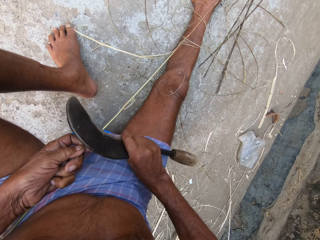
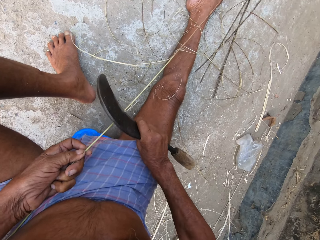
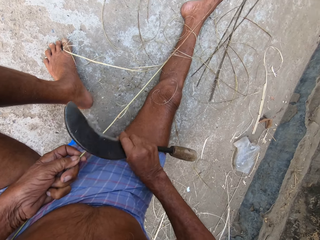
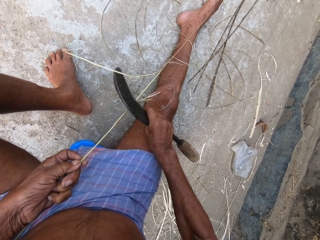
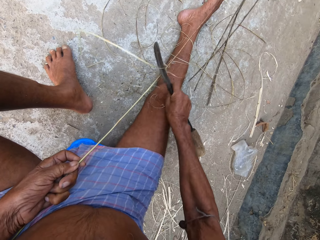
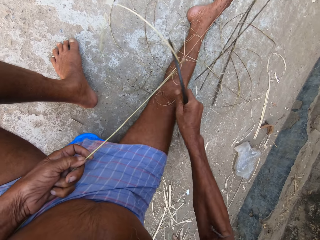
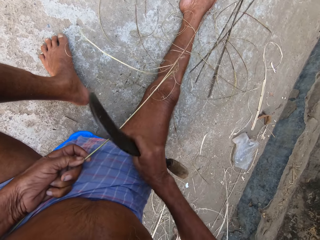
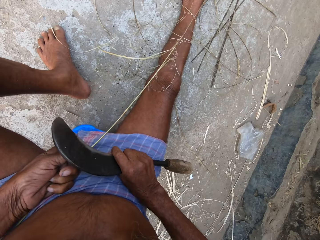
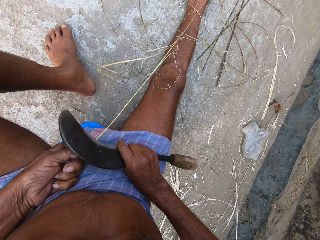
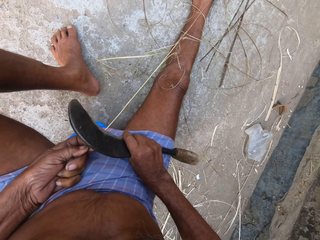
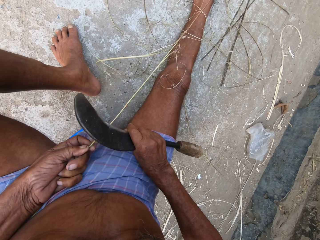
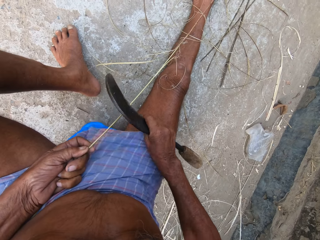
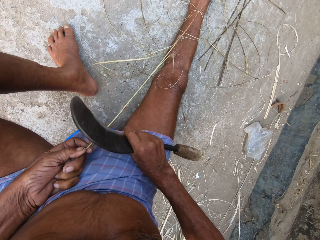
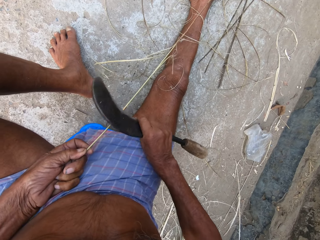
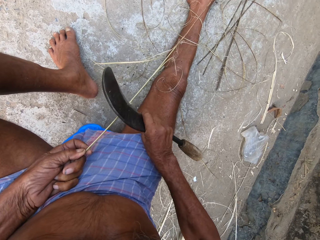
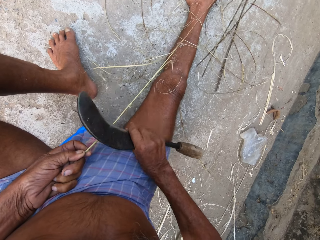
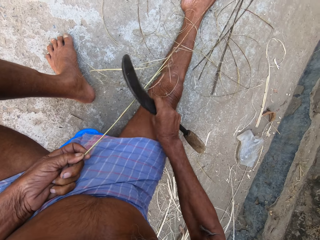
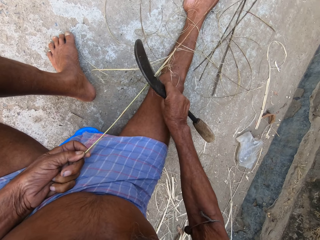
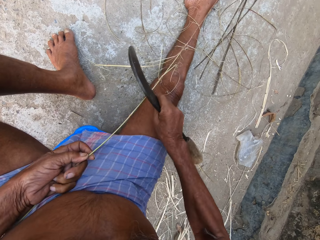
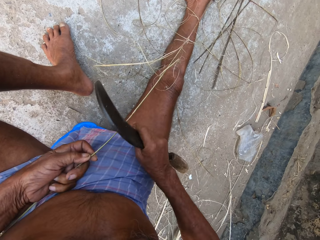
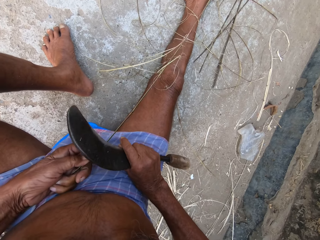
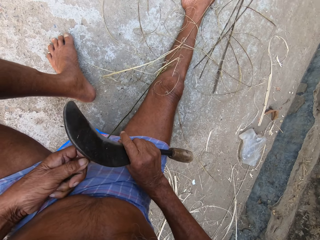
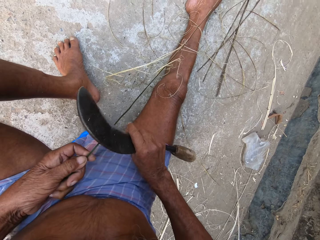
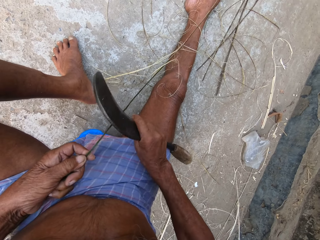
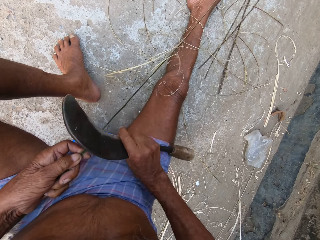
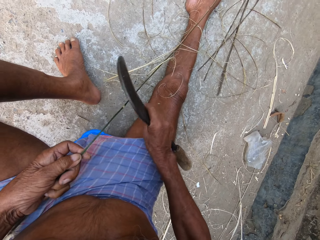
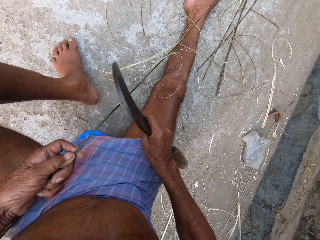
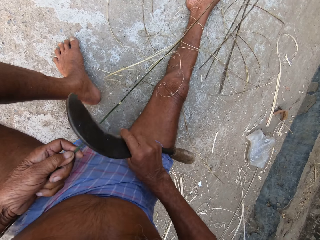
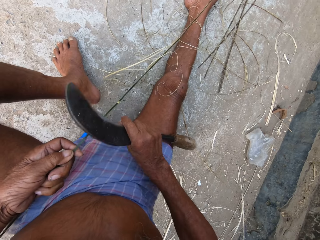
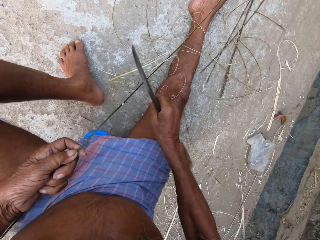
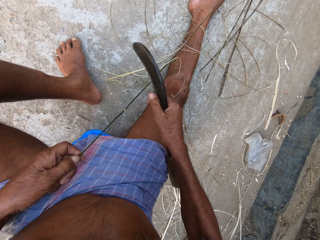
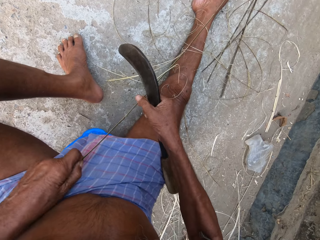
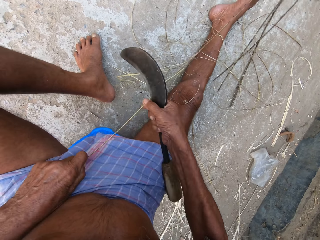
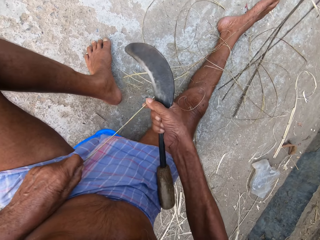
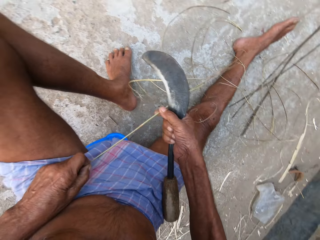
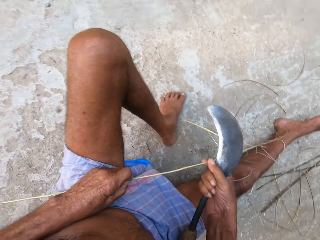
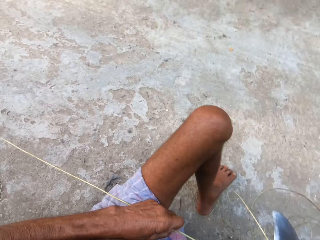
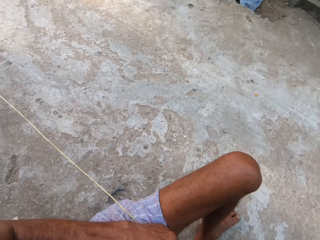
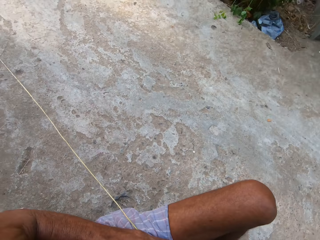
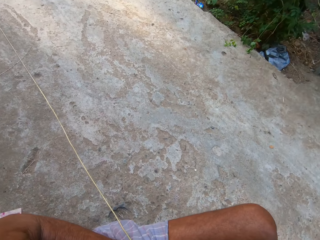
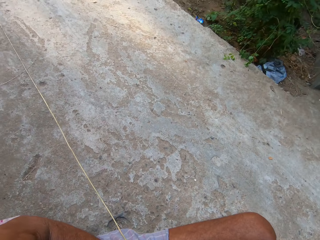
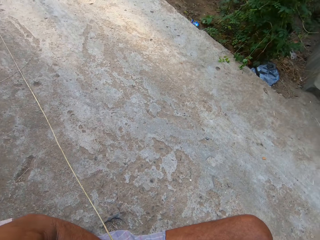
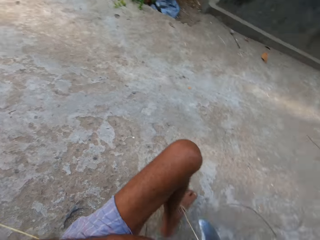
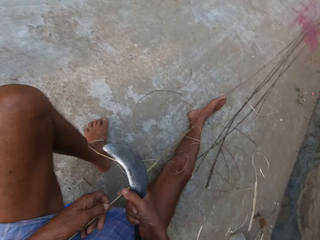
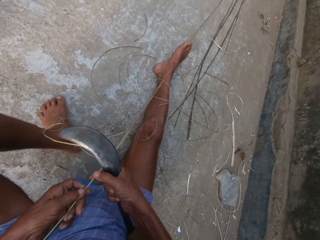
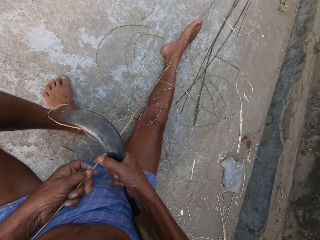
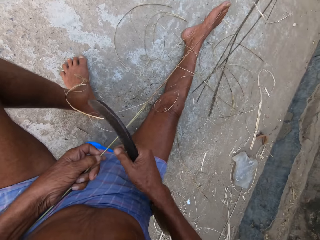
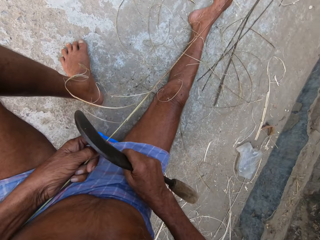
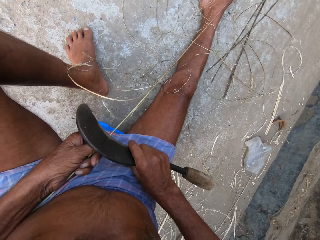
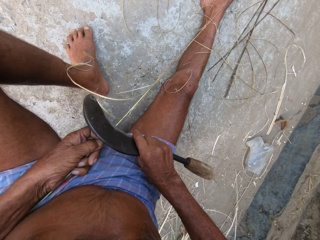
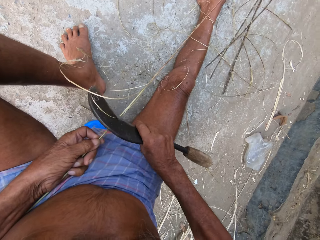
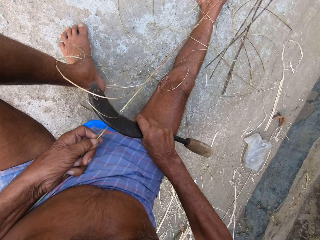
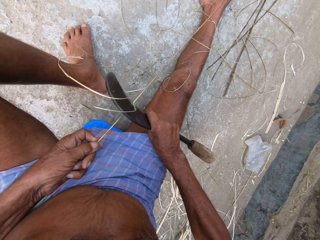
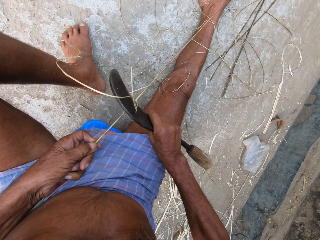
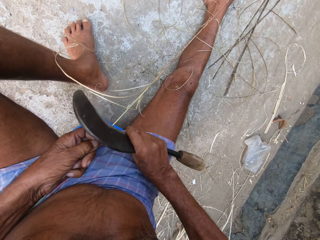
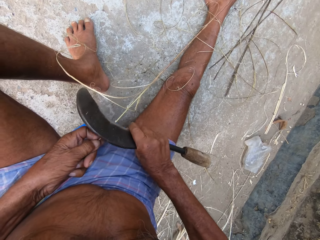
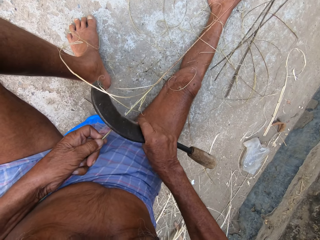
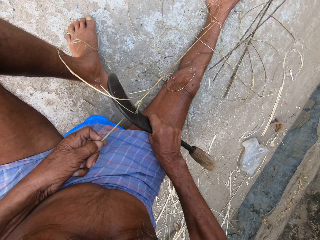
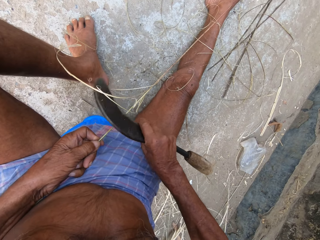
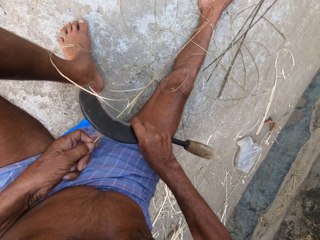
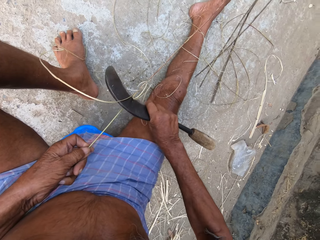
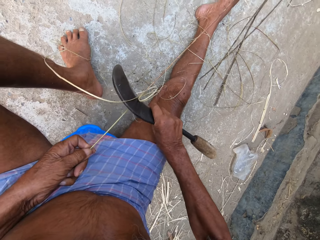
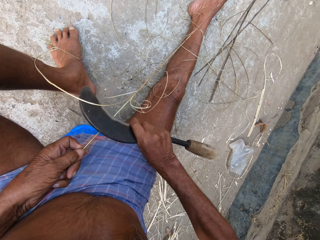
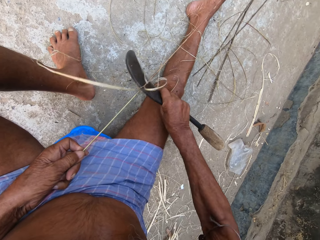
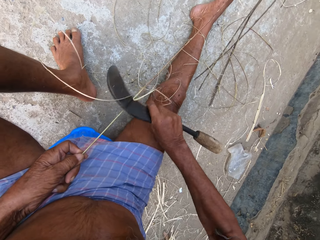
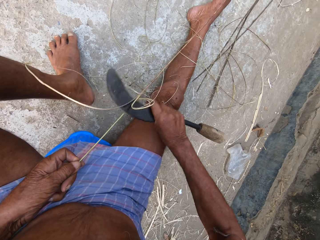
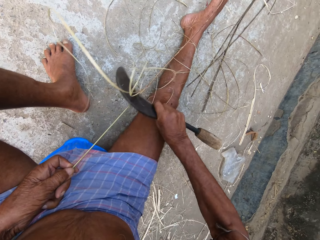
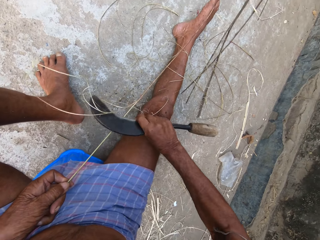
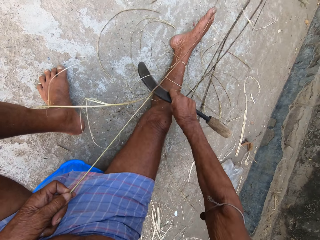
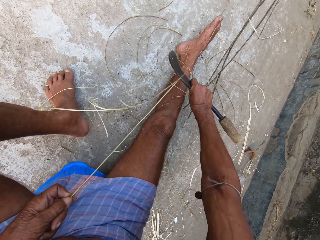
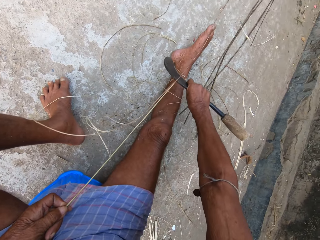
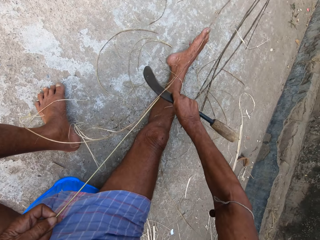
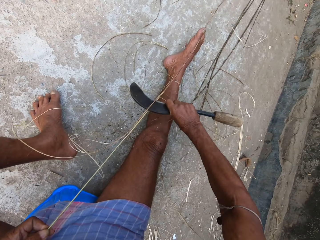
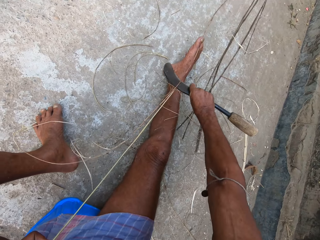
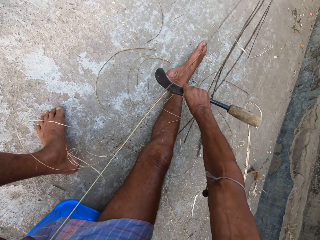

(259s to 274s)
The camera wearer adjusts the bamboo cane with both hands. He holds the sisal and looks around. He trims the bamboo cane with the sickle in his right hand.

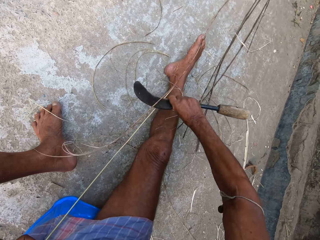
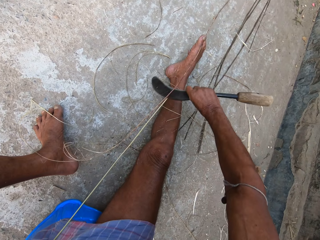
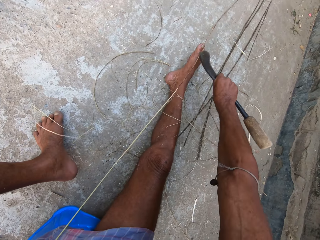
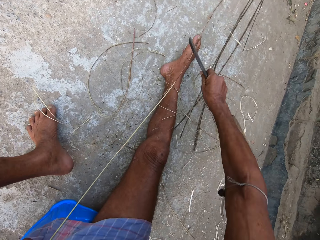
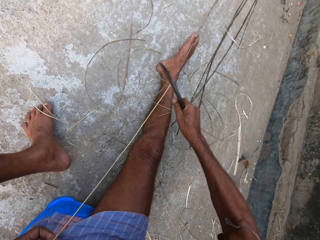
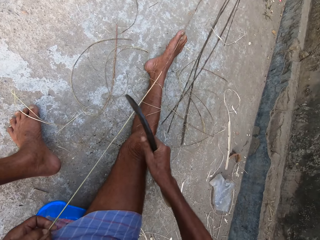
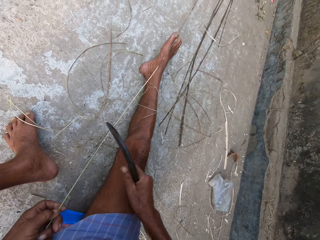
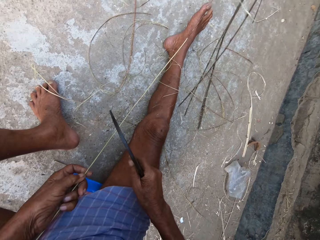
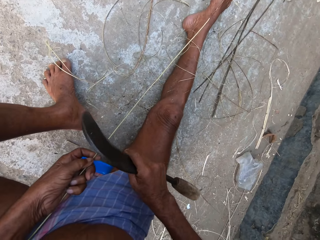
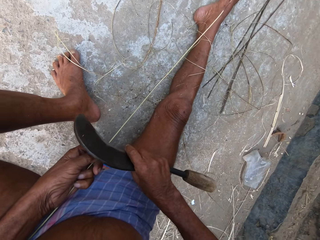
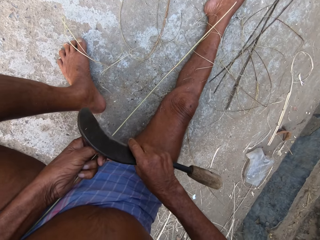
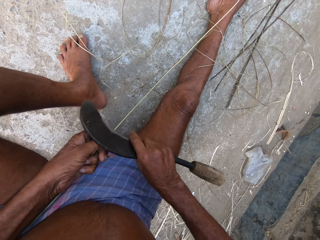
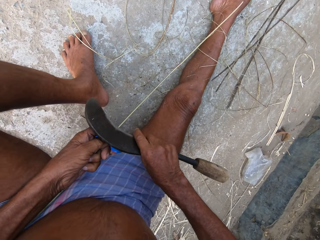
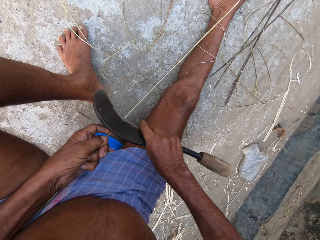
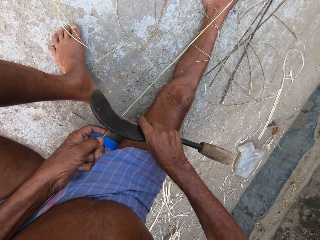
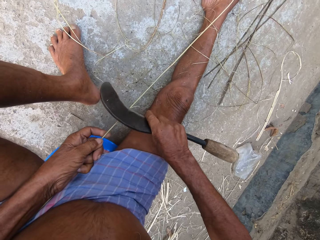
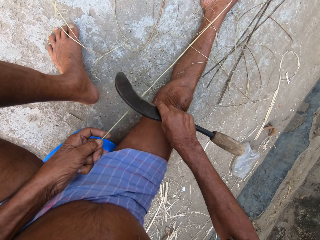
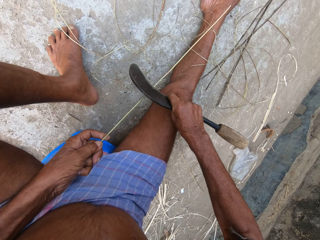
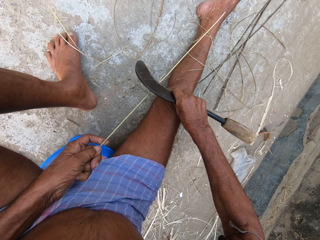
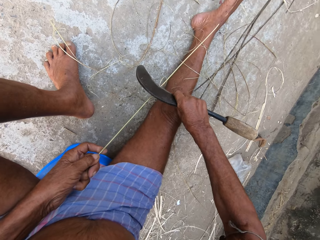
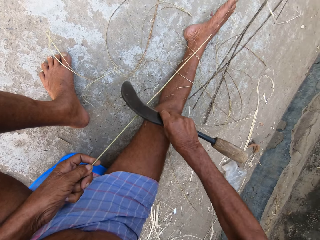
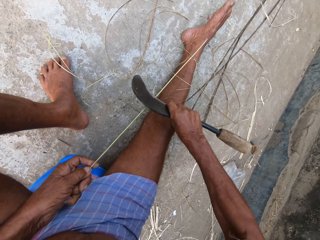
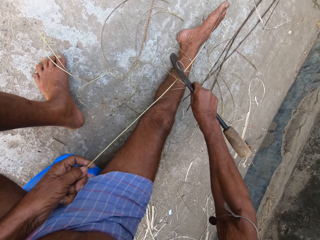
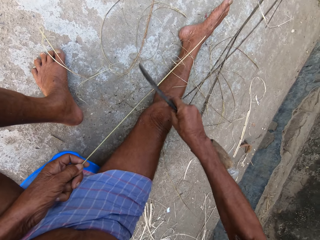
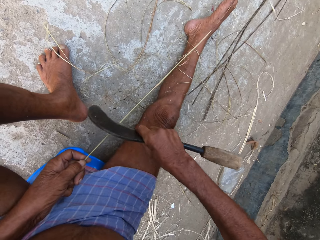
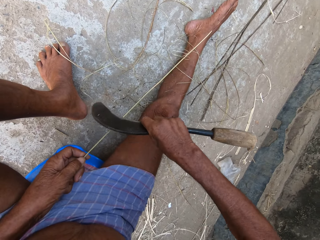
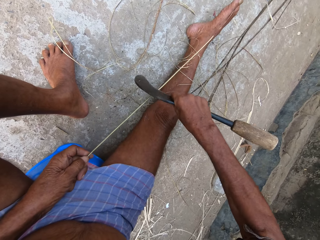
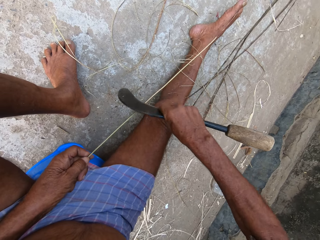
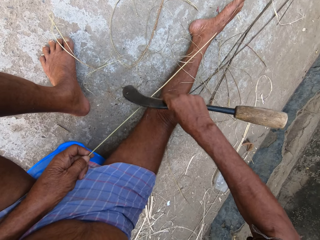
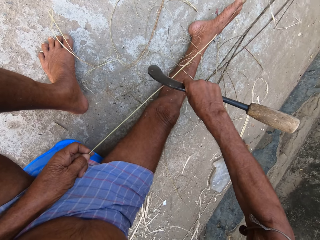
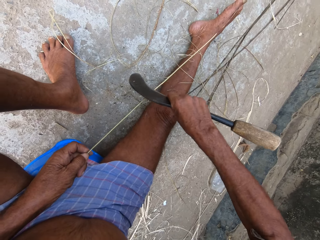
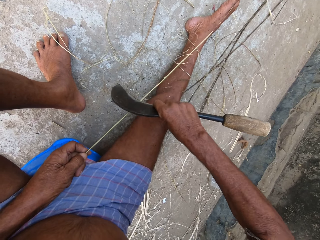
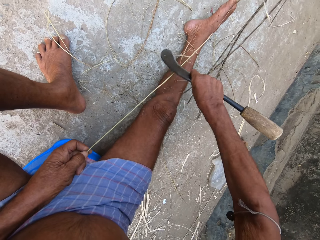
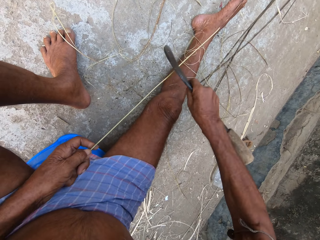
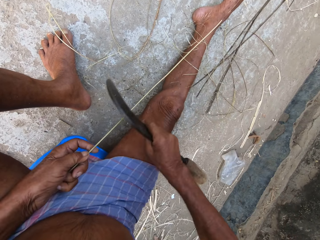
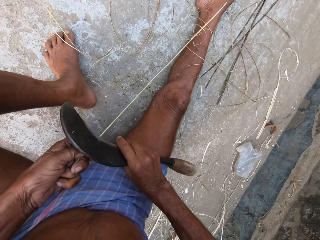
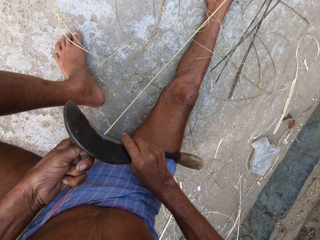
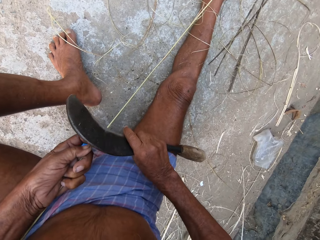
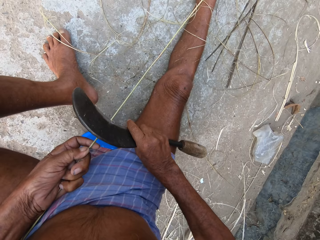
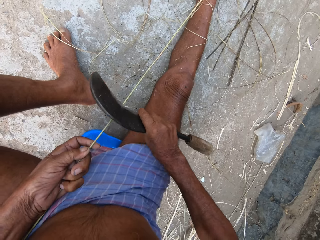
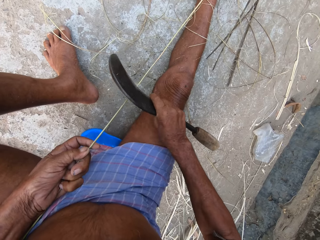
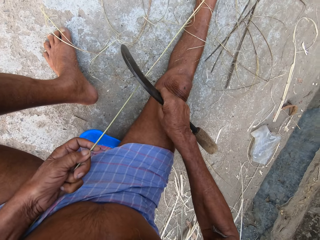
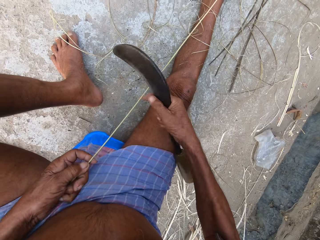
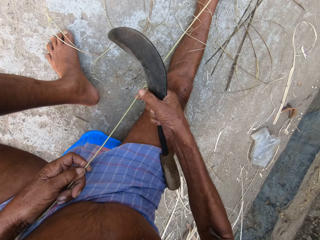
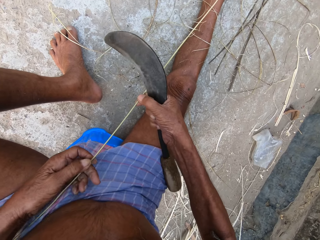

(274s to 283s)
The camera wearer adjusts the bamboo cane with both hands.
